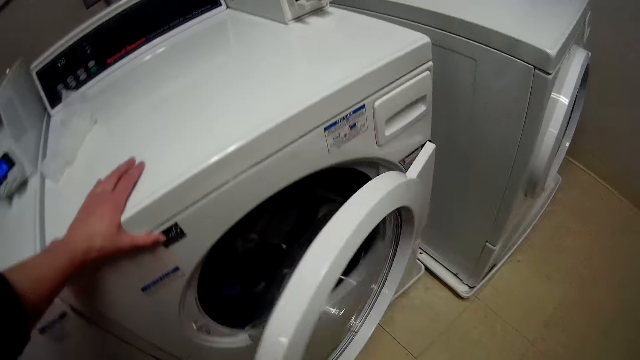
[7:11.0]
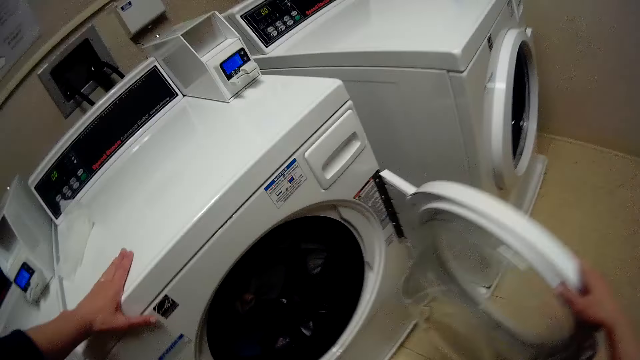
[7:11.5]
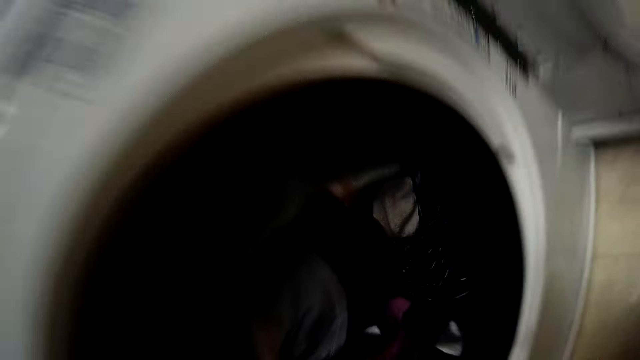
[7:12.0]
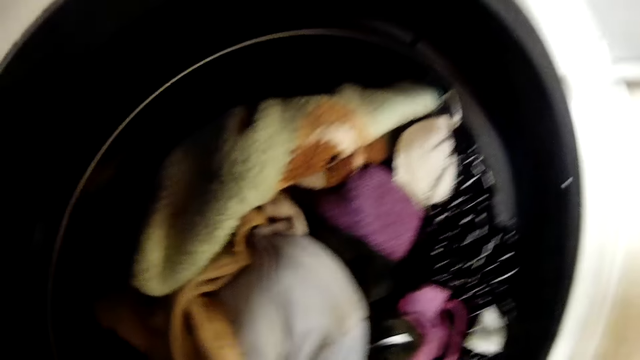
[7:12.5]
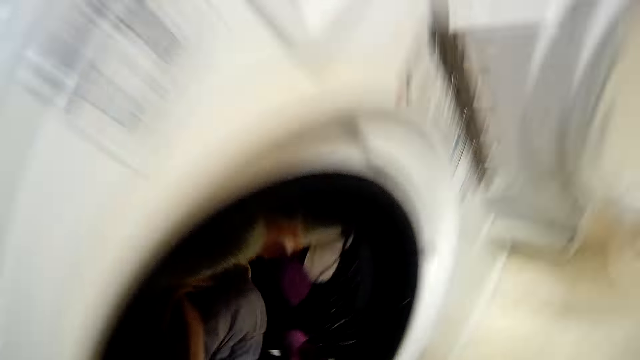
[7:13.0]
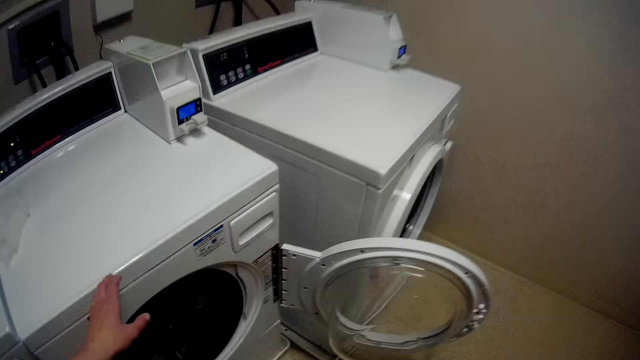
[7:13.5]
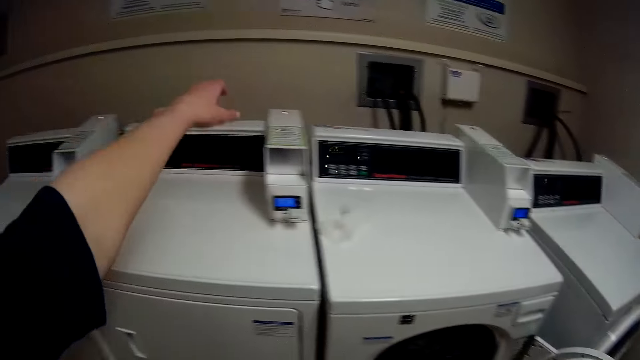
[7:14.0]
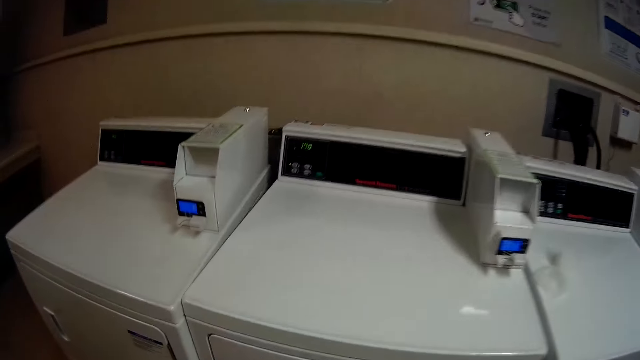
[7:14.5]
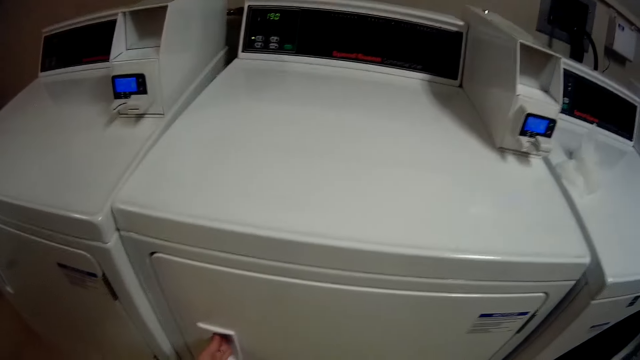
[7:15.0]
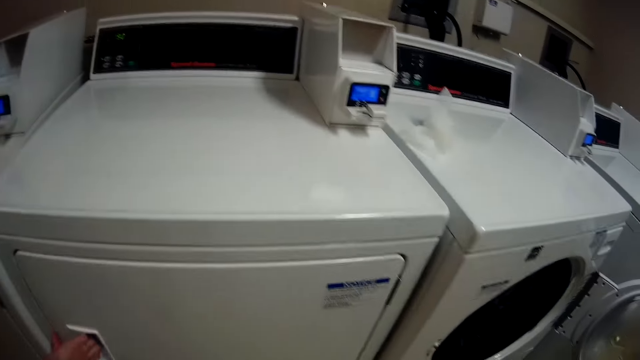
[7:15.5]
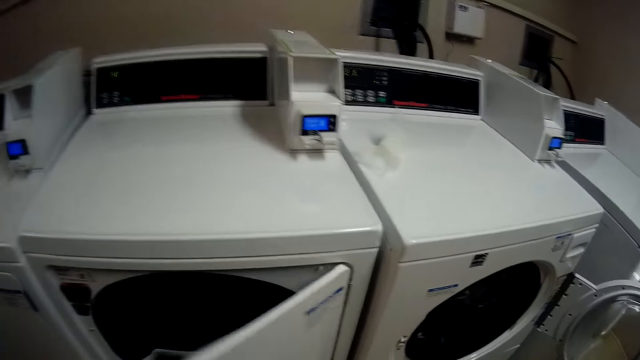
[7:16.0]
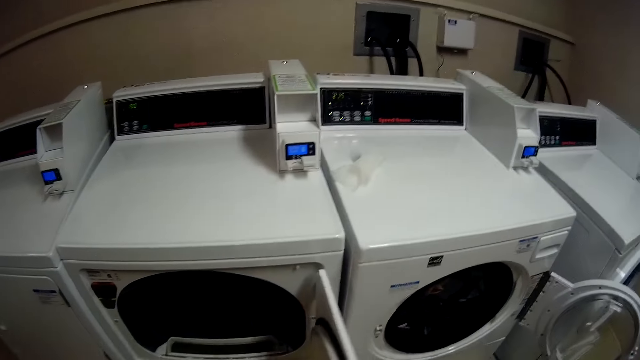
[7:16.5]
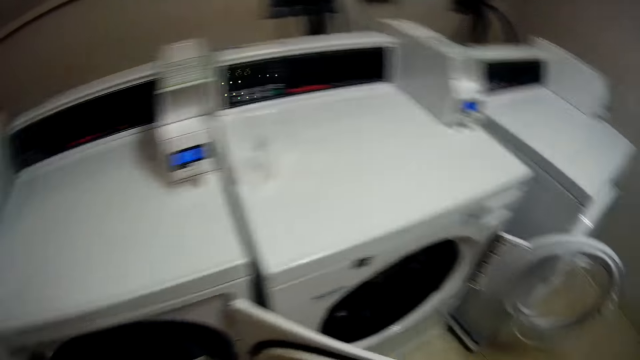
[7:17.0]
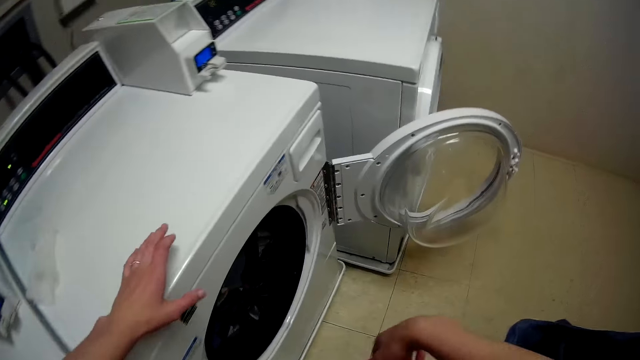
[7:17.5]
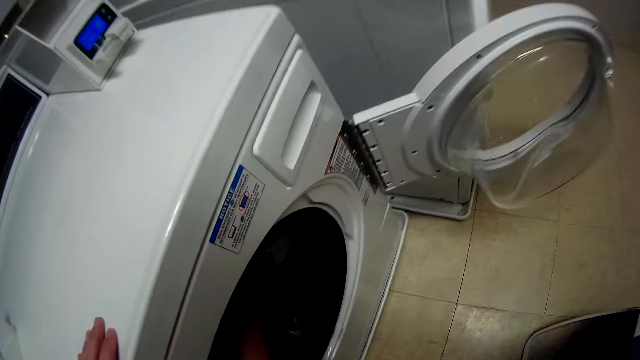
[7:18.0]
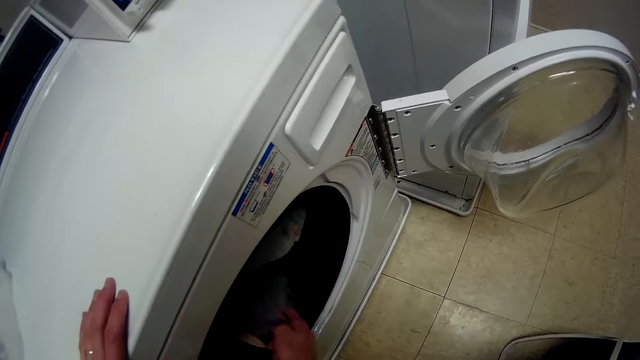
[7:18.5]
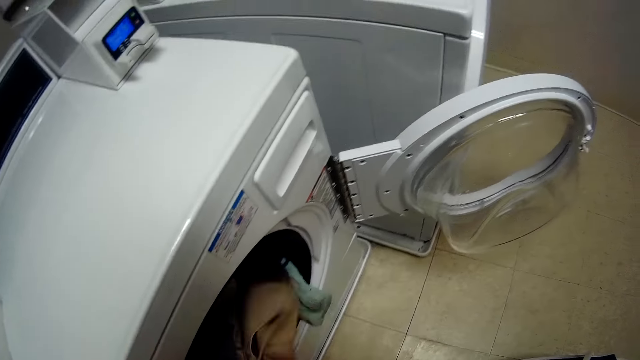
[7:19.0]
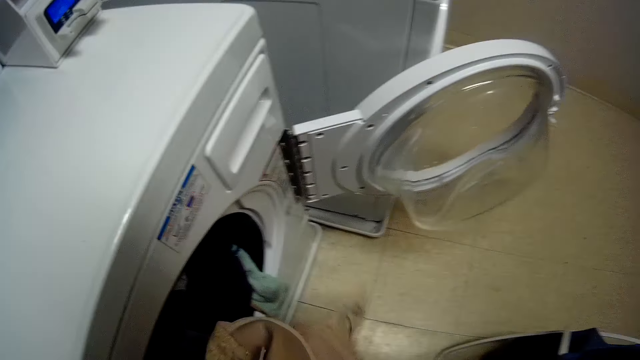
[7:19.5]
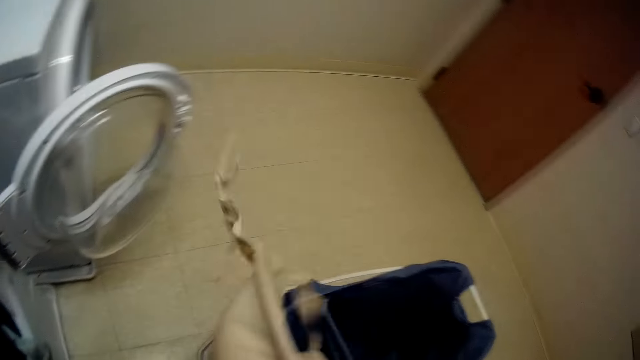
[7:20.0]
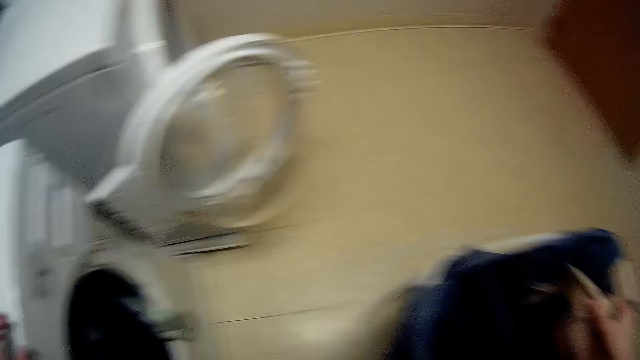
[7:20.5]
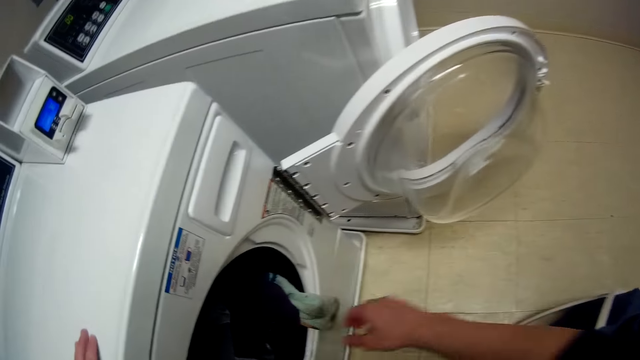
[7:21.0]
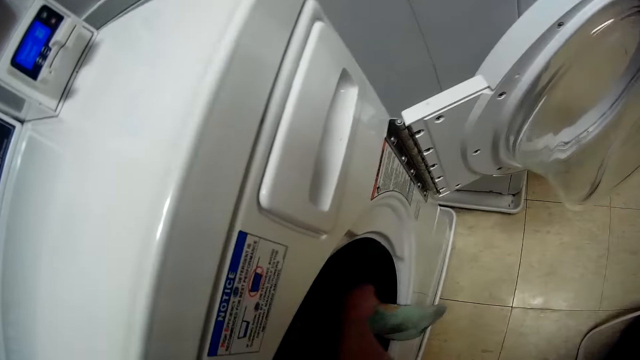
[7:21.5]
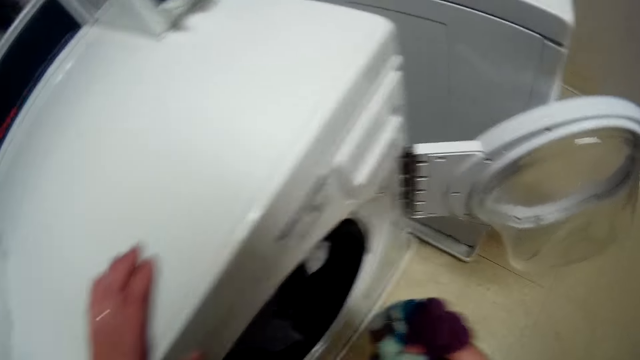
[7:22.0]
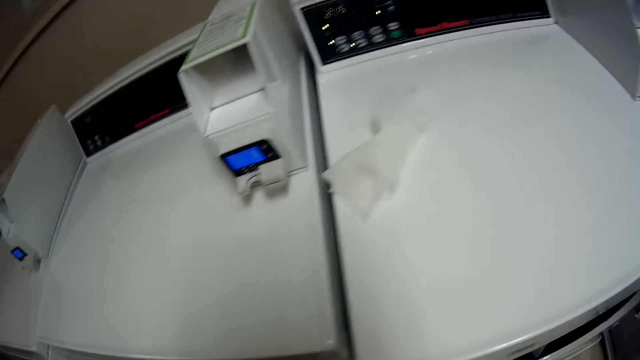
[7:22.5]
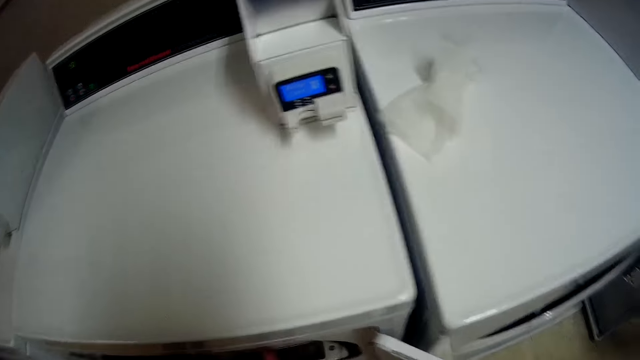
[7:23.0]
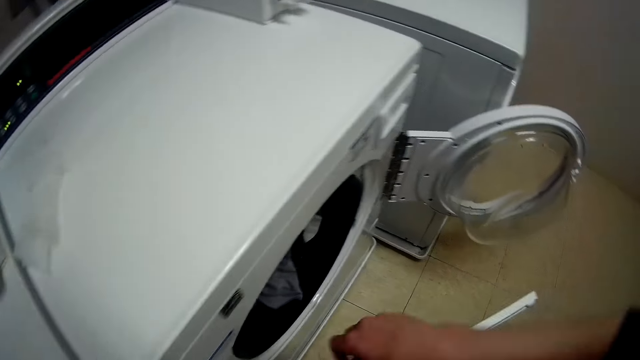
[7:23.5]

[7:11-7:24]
The camera wearer puts her hand on the washing machine. They open the washing machine door with his hands. They look into the washing machine. They pull her sleeve. They open another laundry machine with his hands. They pick a bra from the washing machine. They put some clothes in the laundry bag from the first laundry machine with his hand. They put the bra in the folding laundry basket. They pick clothes from the washing machine.

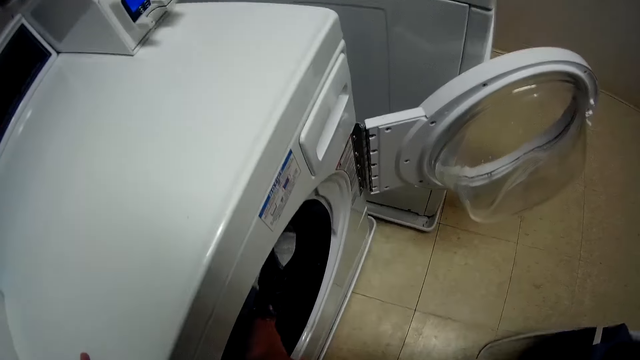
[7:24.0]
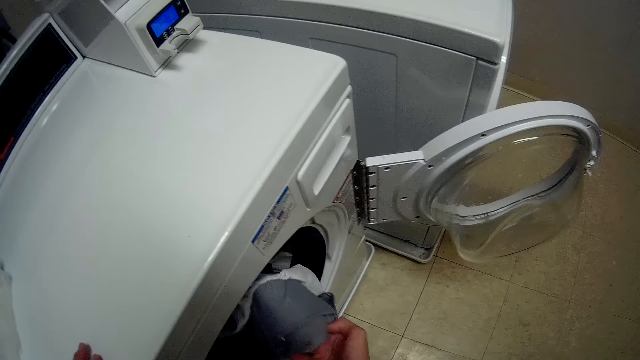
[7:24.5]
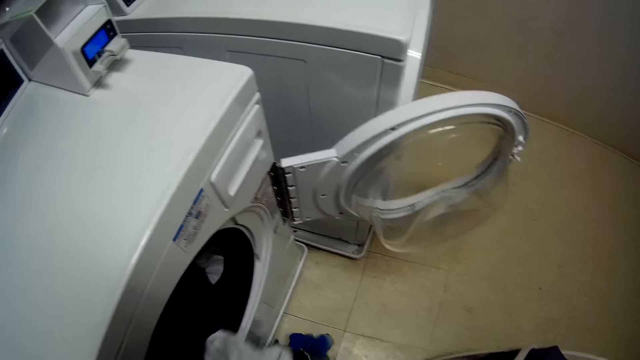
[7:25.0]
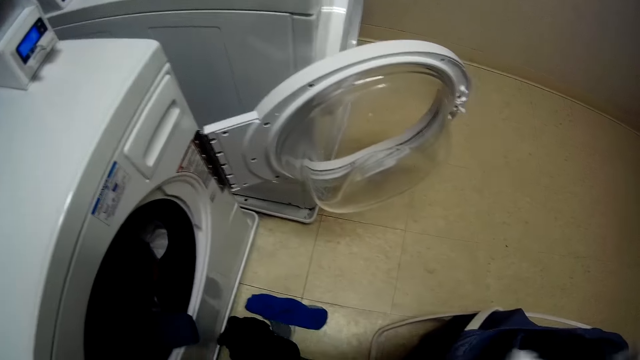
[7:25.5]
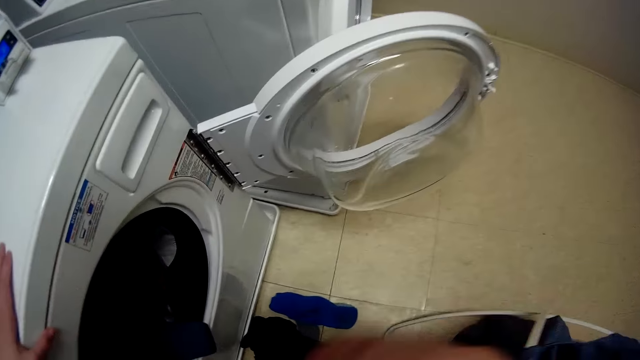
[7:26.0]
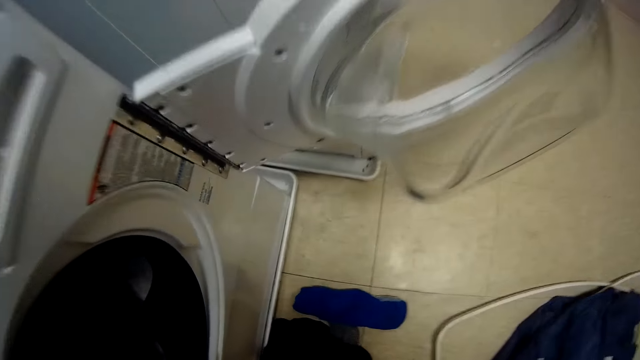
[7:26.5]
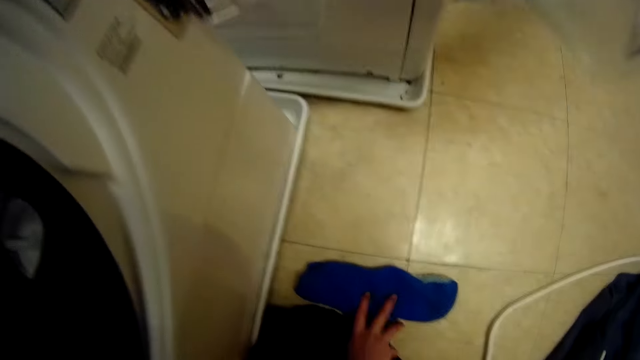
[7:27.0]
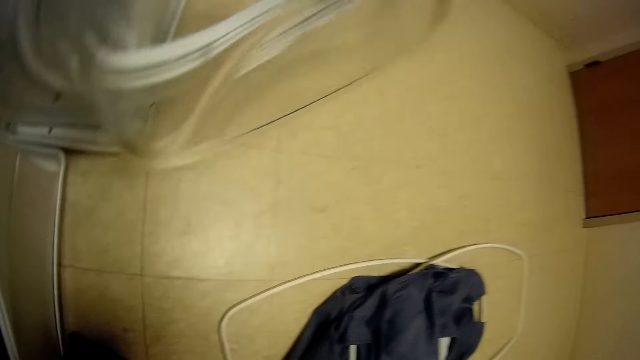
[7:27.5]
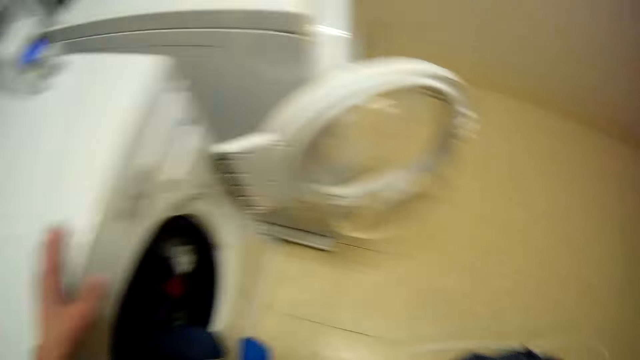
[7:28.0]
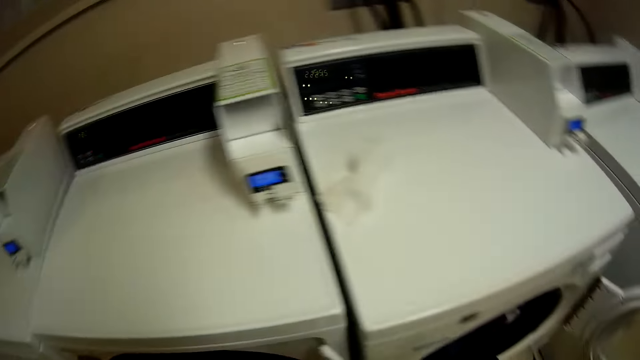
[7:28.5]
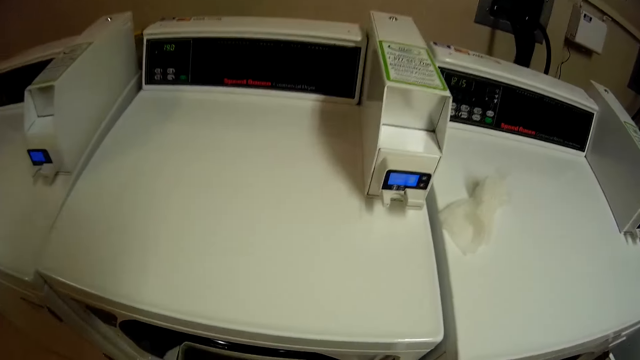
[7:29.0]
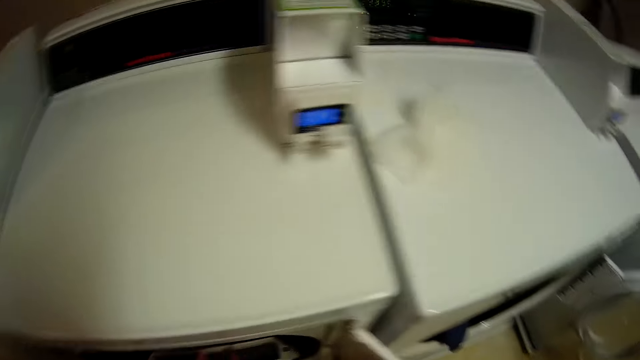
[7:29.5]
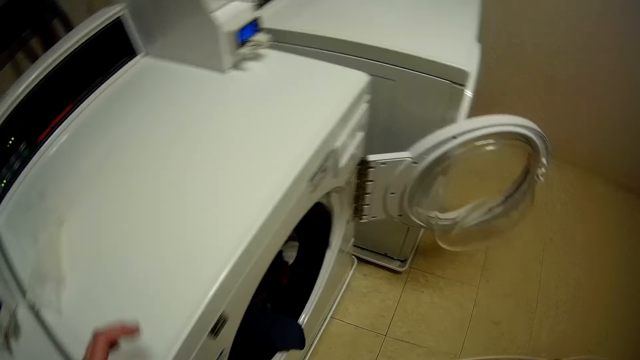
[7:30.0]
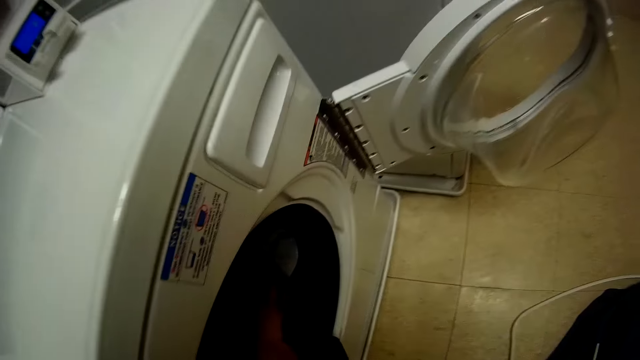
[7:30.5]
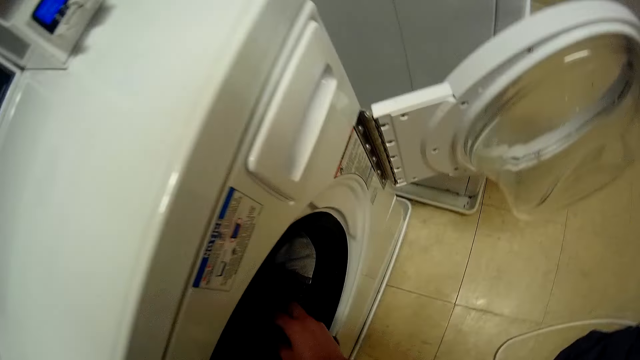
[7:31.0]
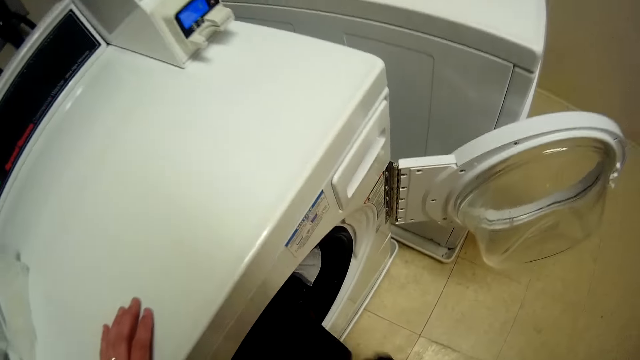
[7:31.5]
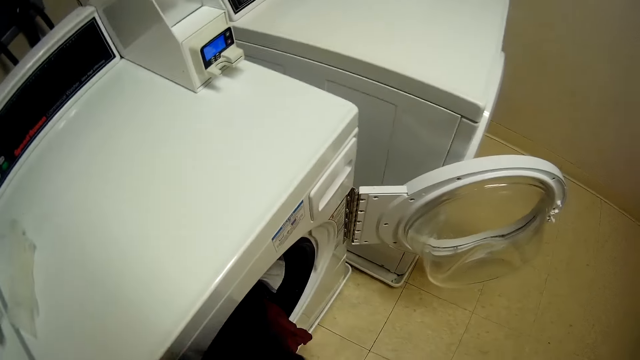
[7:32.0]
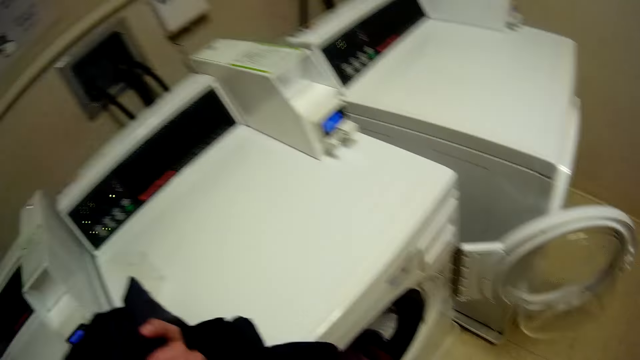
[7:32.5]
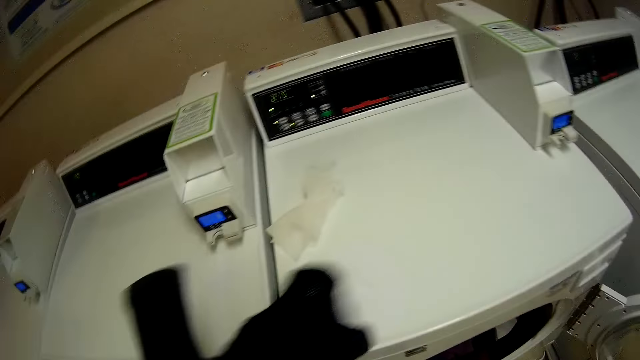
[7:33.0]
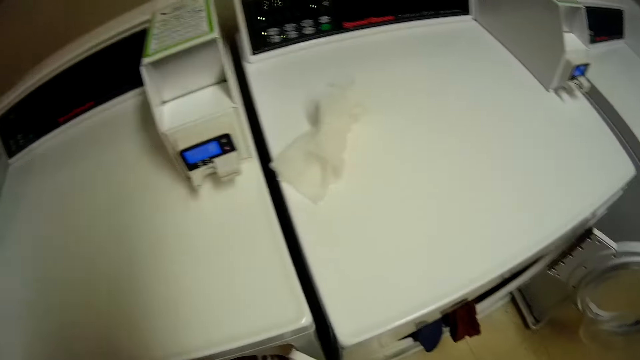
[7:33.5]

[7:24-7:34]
The camera wearer picks clothes from the washing machine. They put the clothes in the folding laundry basket. They pick clothes from the floor. They put the clothes in the laundry bag and the first laundry machine into the second laundry machine. They pick clothes from the washing machine.
